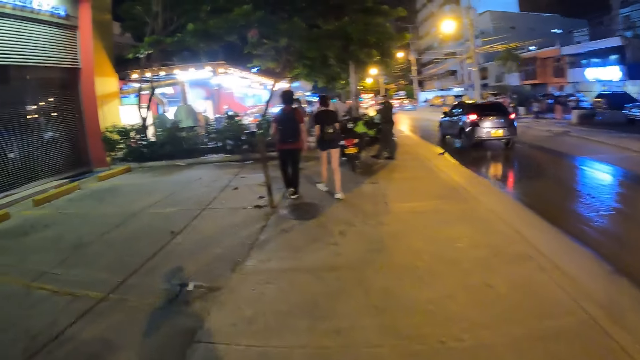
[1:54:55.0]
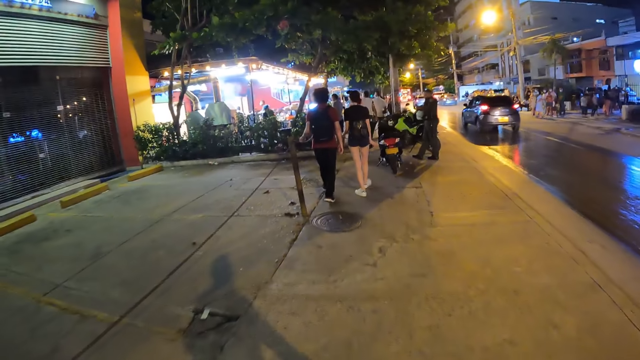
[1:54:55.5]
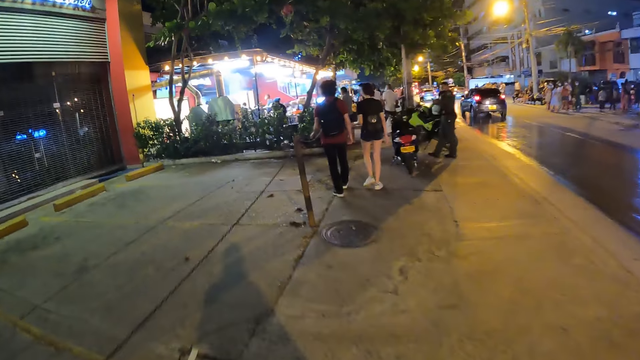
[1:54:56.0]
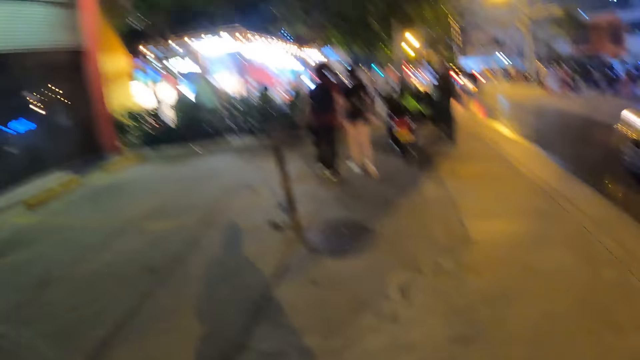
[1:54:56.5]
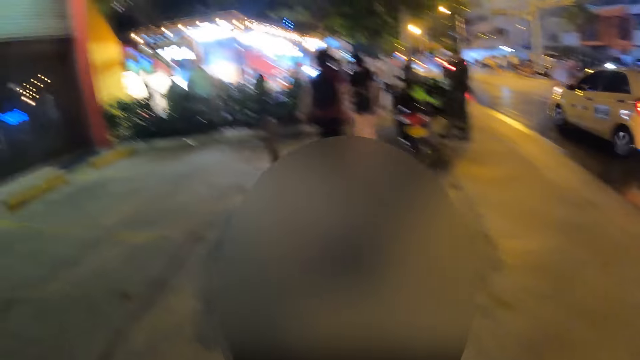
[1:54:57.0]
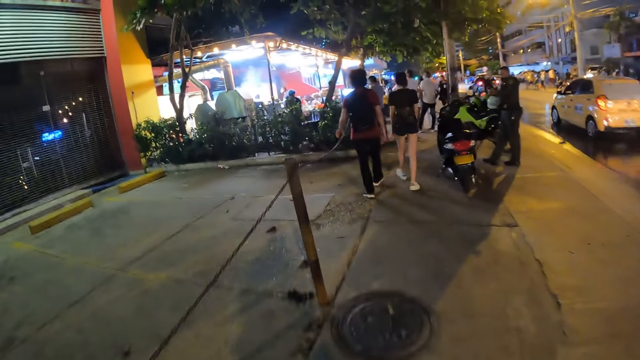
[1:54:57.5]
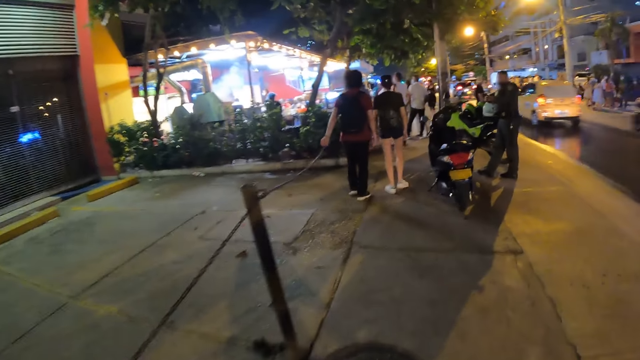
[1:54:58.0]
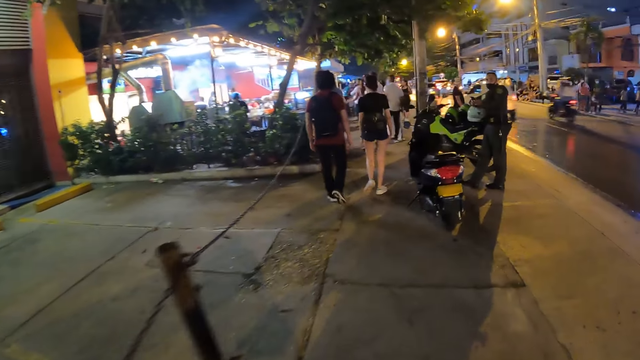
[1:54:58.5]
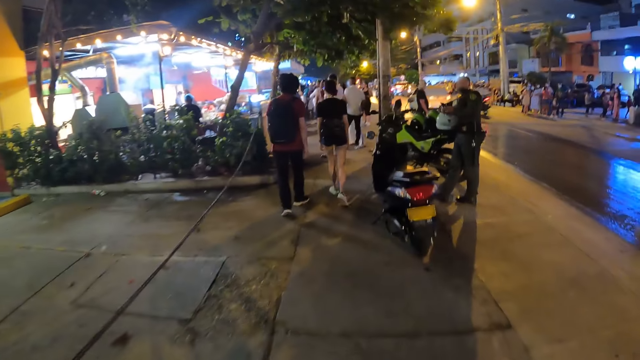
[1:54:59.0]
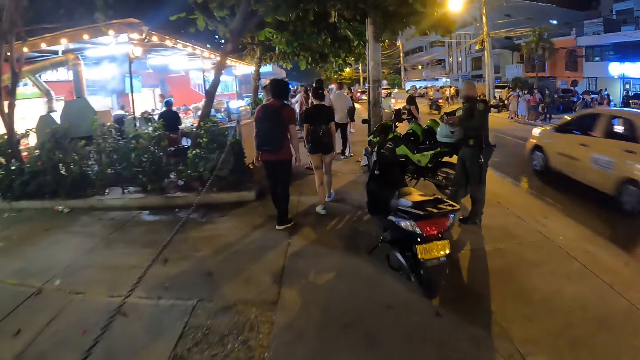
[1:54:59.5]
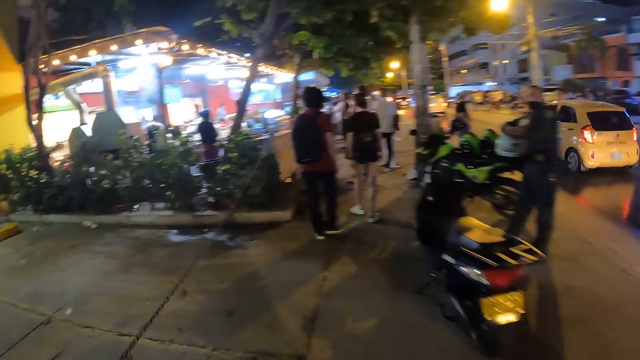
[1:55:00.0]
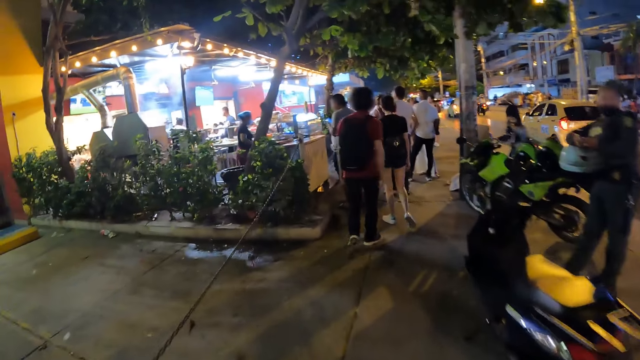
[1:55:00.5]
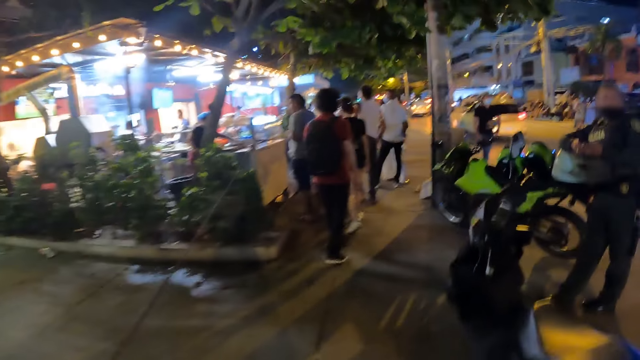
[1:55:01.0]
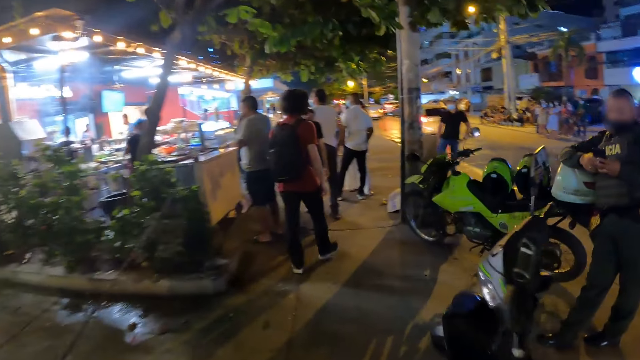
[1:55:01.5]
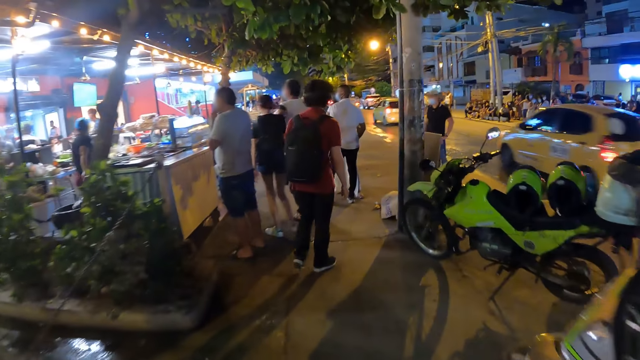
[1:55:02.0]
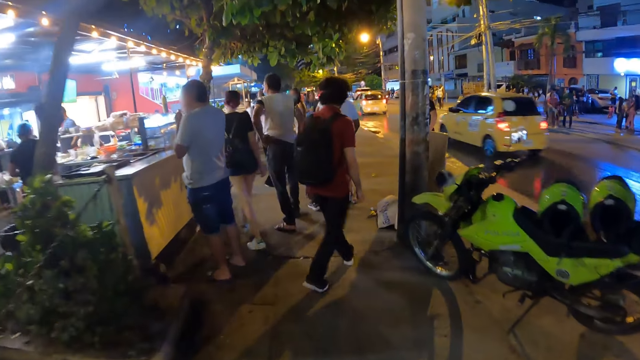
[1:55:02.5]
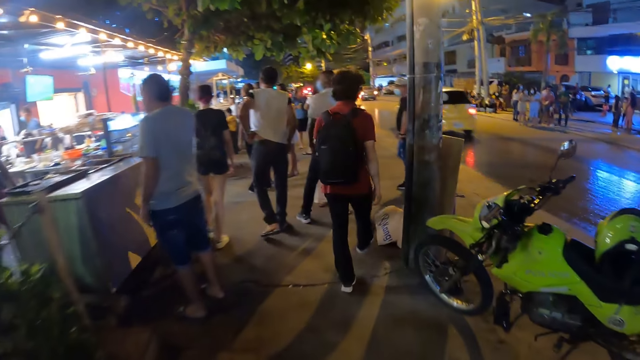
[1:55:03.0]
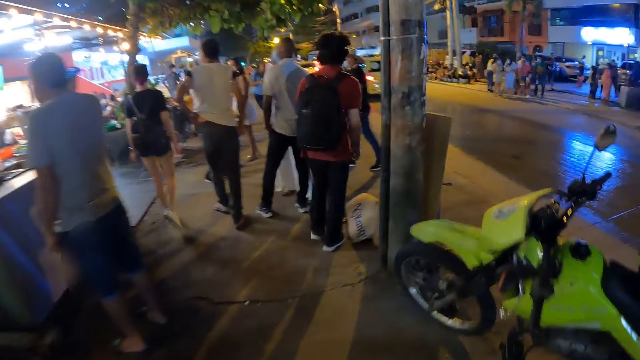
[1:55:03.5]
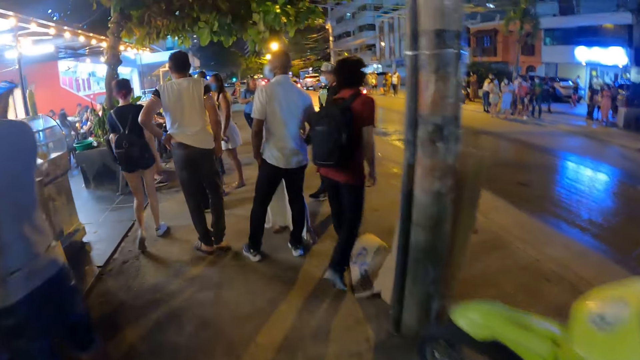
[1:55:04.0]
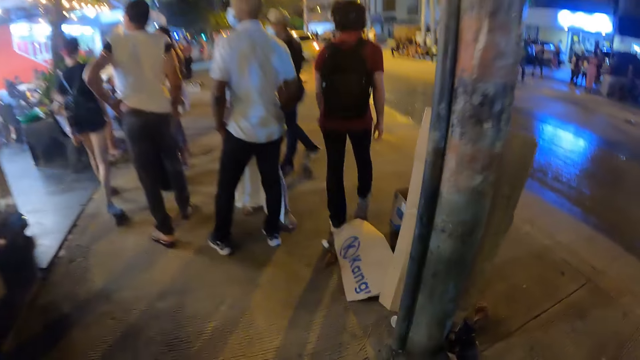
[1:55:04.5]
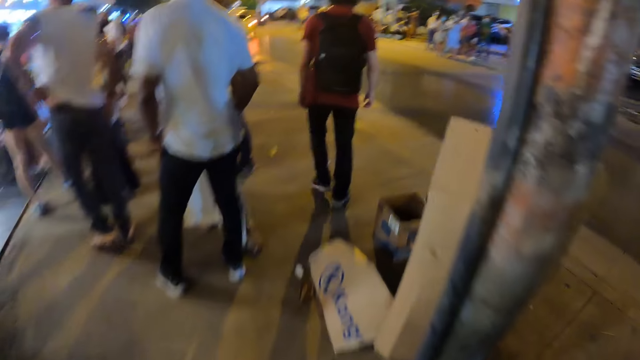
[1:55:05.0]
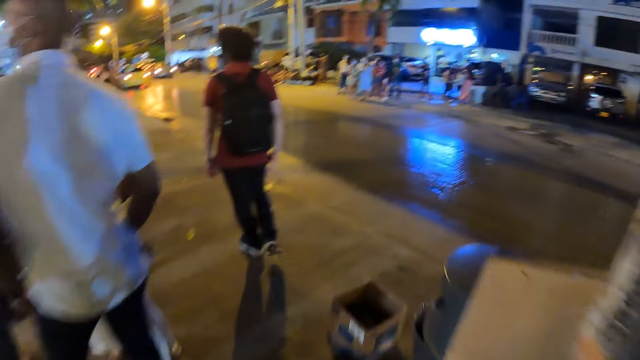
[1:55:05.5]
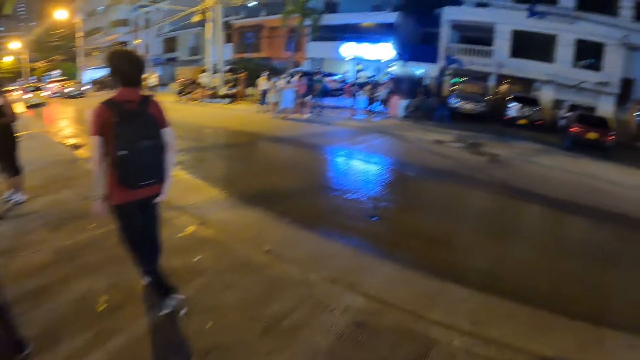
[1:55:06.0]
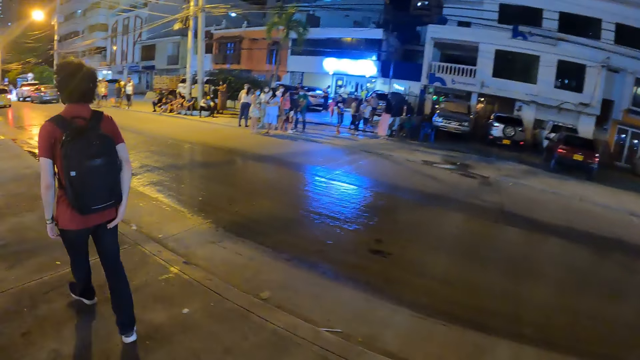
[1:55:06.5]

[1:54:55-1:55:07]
A yellow car drives past the camera wearer. A bike drives past the camera wearer. The yellow car drives past the camera wearer, repeatedly.

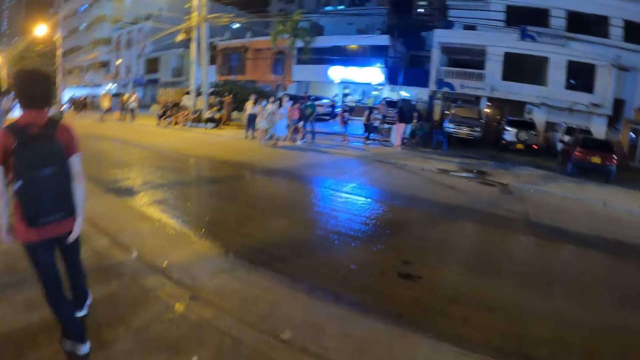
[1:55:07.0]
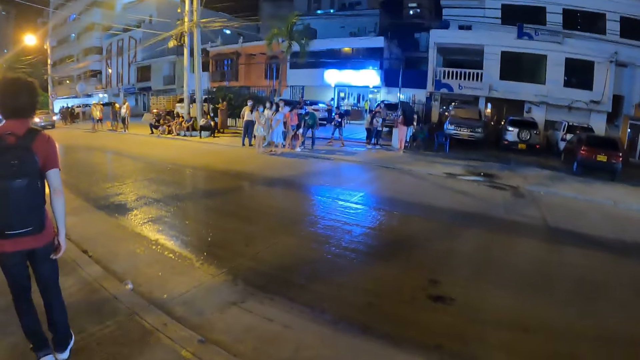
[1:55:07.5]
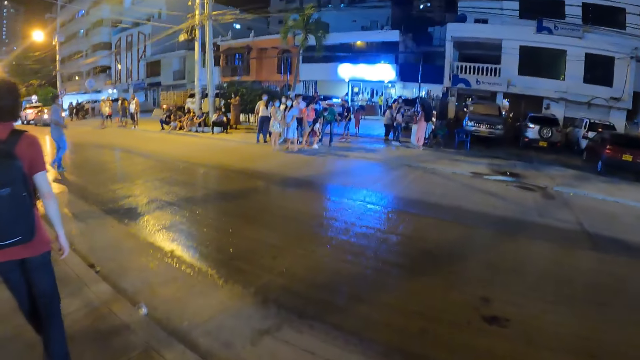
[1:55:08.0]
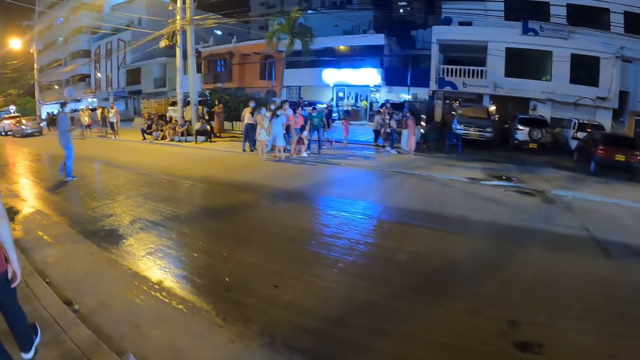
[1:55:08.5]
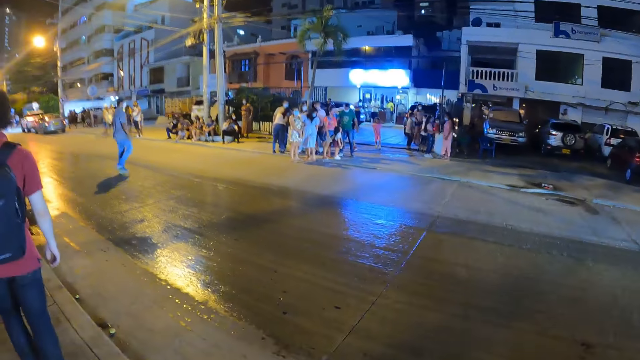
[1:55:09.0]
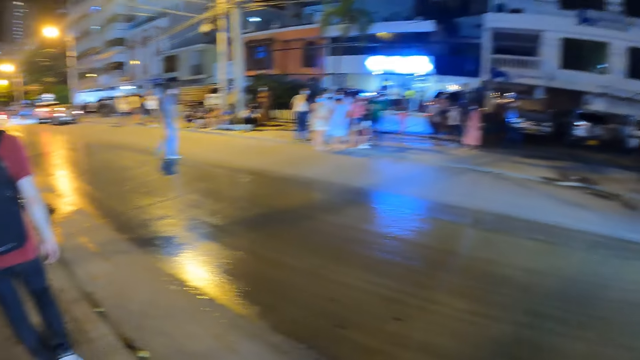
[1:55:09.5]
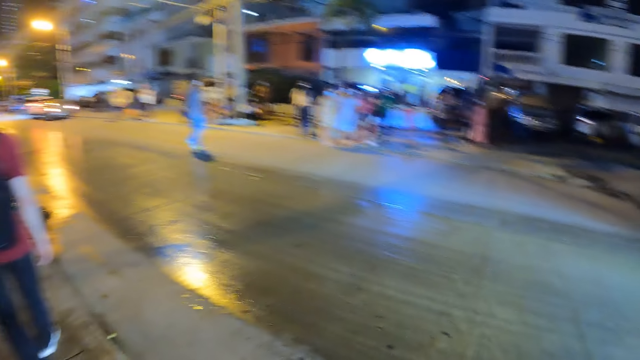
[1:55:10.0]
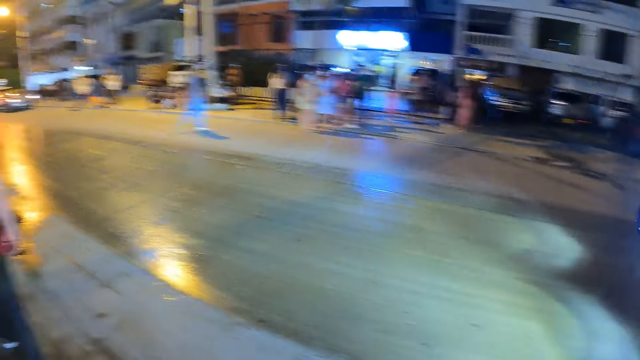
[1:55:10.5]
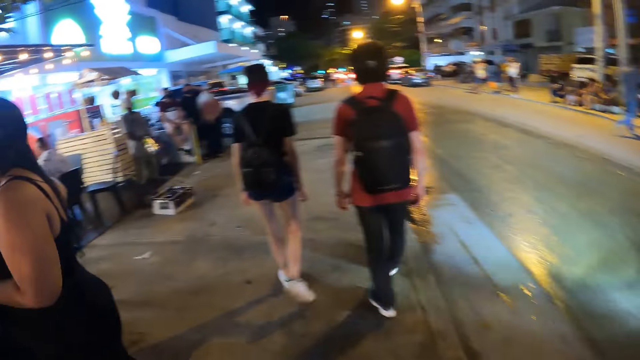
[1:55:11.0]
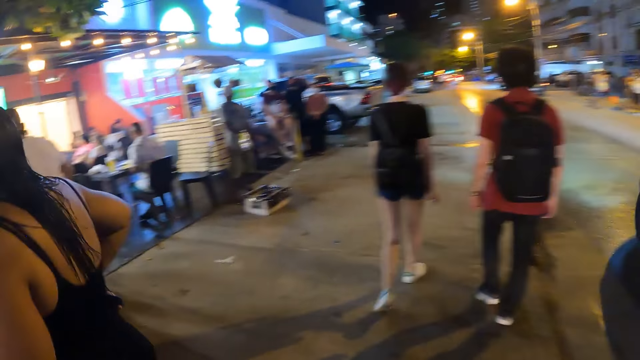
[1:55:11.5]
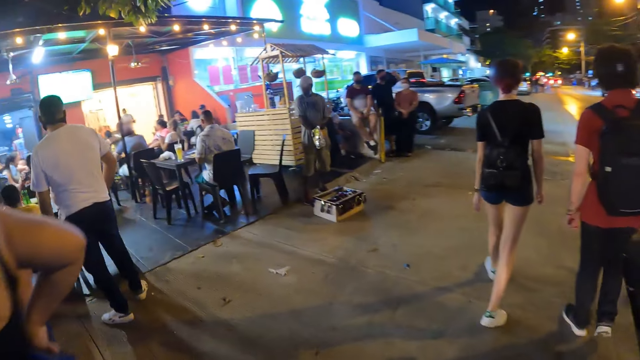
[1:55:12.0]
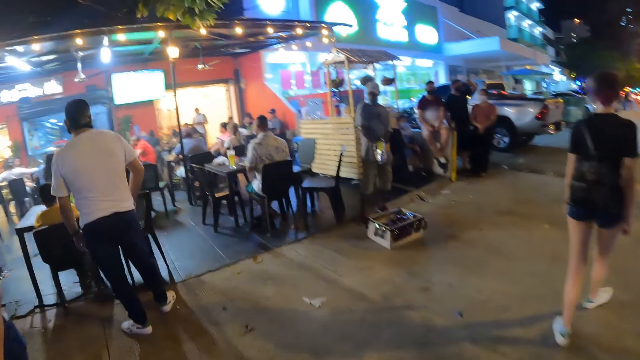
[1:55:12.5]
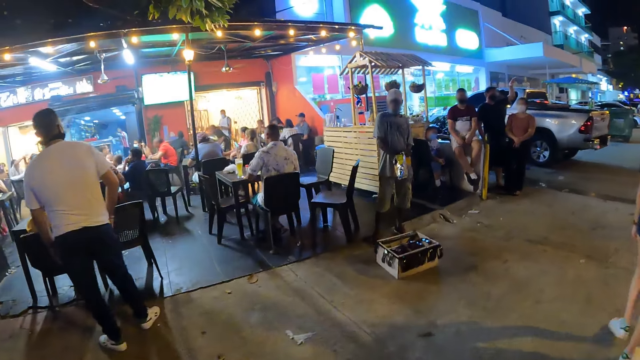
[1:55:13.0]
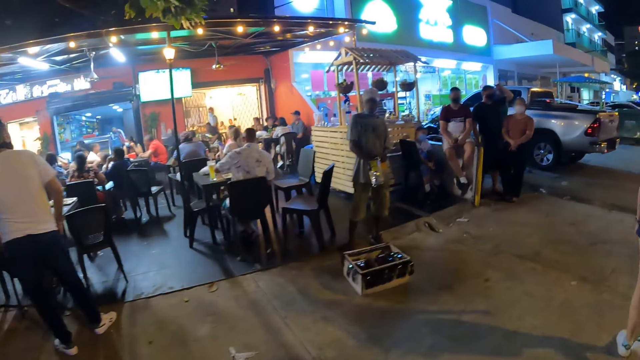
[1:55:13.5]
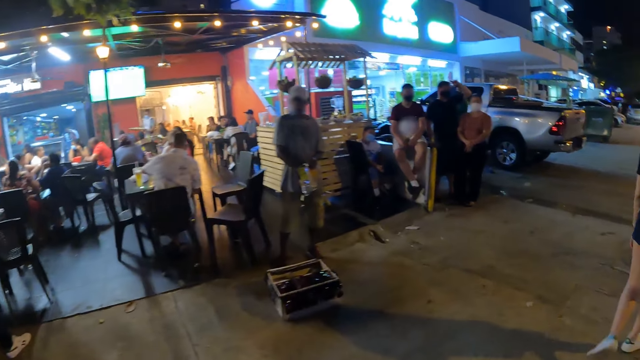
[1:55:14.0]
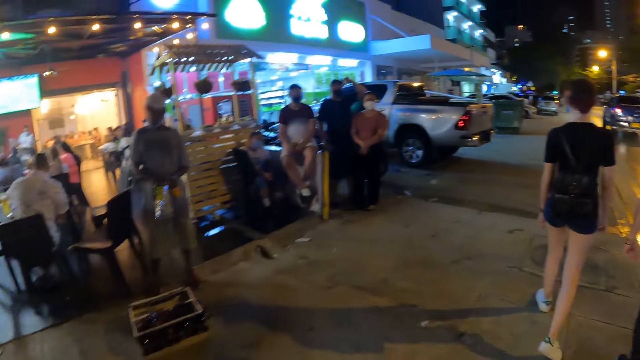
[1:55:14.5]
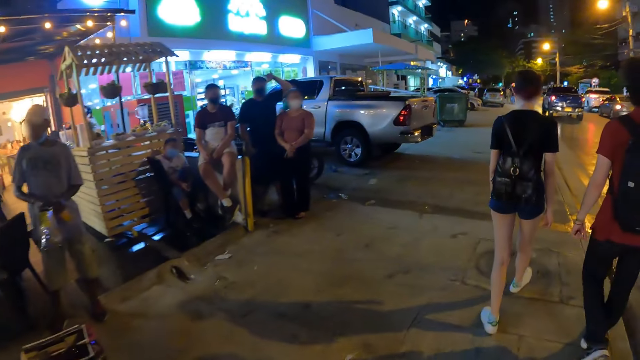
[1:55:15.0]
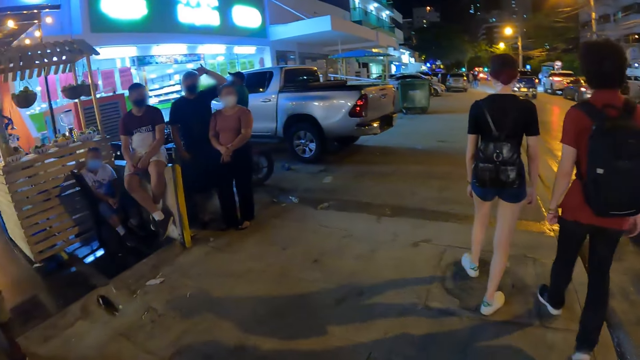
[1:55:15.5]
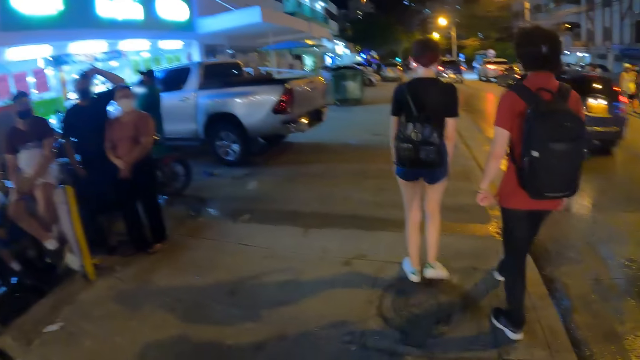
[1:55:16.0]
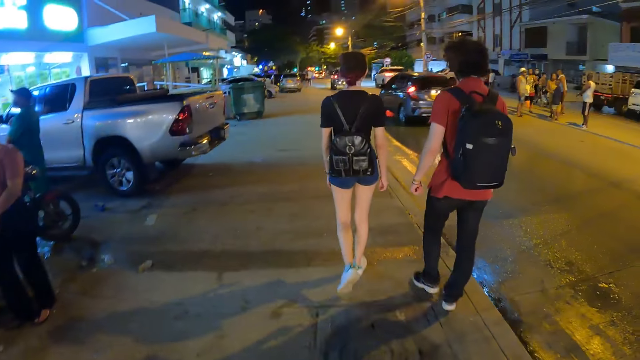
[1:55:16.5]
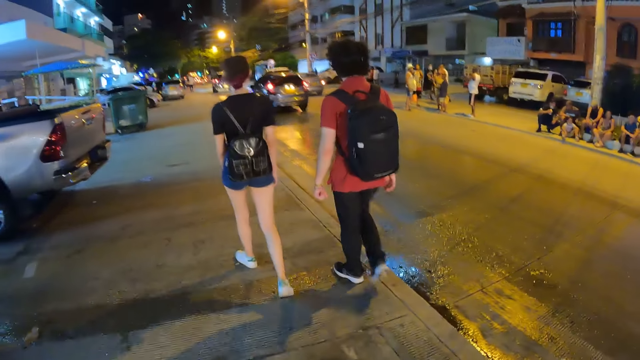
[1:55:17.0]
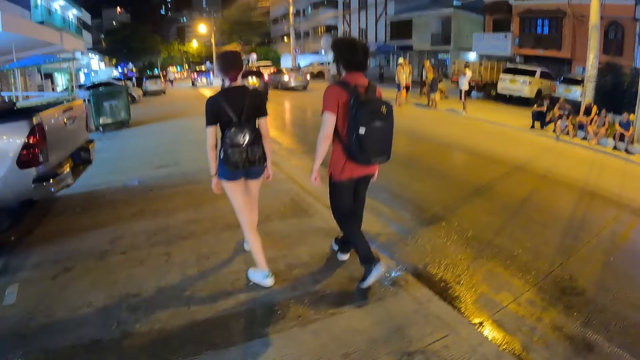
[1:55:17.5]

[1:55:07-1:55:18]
A blue truck drives past the camera wearer. A grey car drives past the camera wearer.
